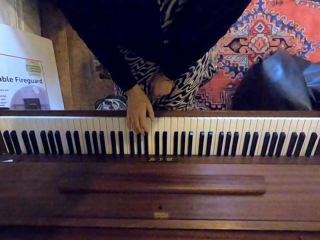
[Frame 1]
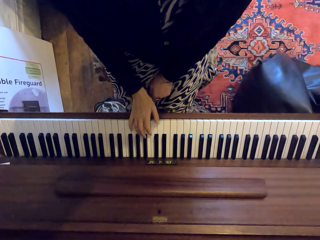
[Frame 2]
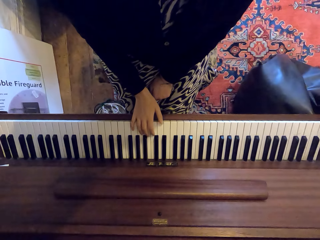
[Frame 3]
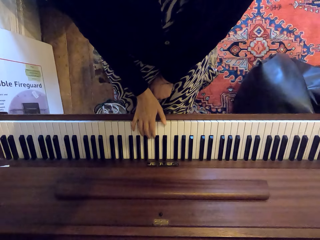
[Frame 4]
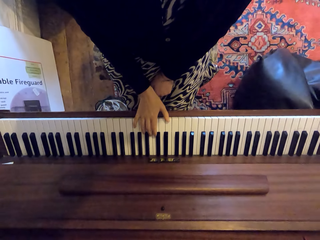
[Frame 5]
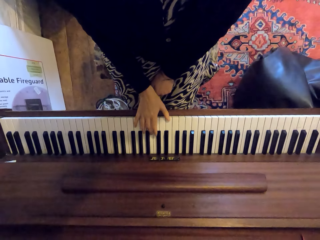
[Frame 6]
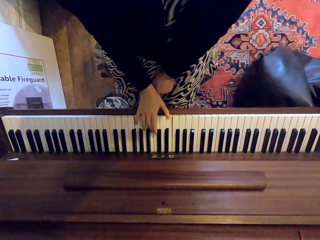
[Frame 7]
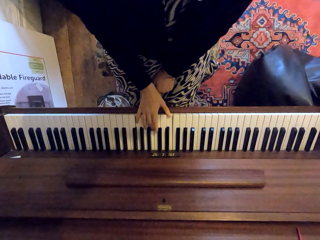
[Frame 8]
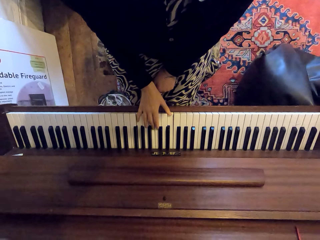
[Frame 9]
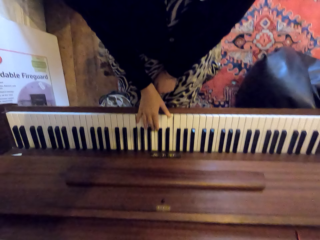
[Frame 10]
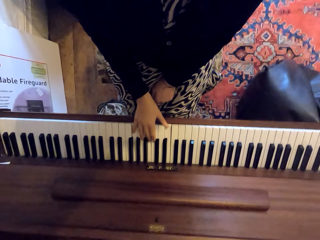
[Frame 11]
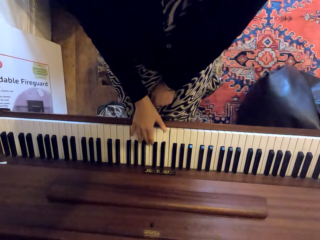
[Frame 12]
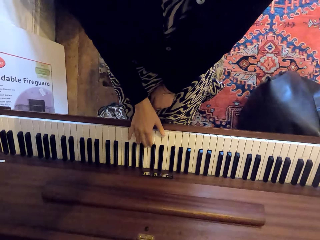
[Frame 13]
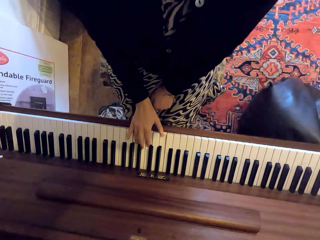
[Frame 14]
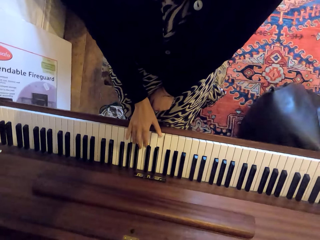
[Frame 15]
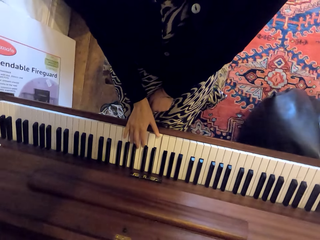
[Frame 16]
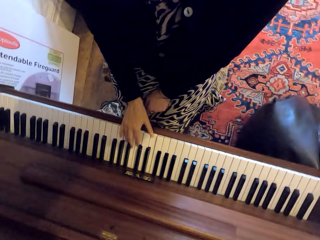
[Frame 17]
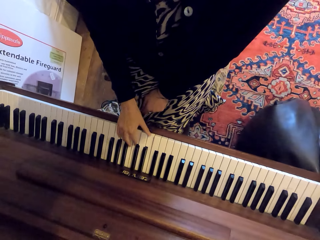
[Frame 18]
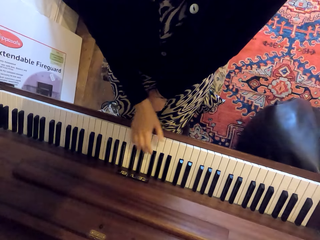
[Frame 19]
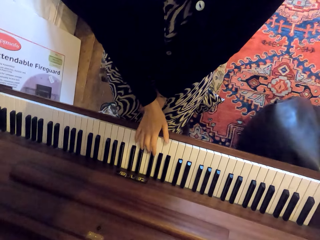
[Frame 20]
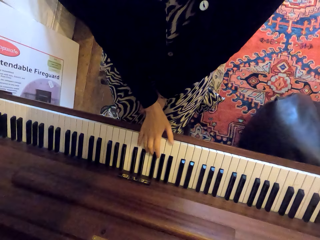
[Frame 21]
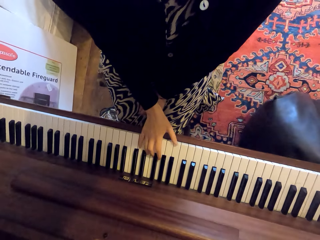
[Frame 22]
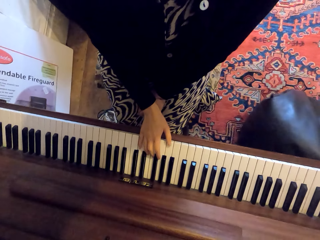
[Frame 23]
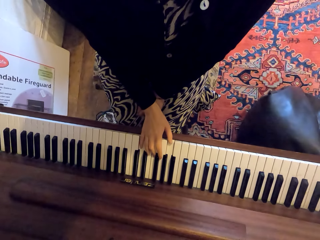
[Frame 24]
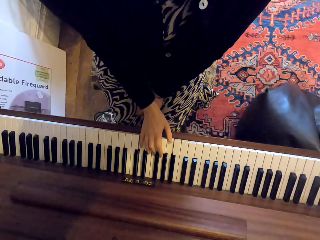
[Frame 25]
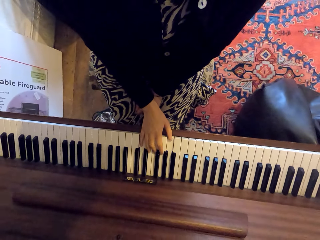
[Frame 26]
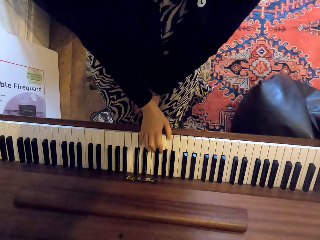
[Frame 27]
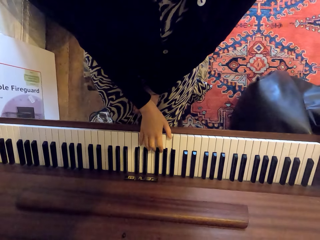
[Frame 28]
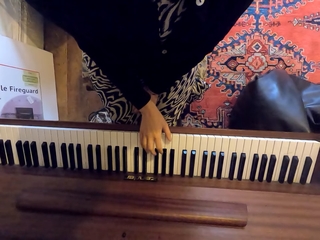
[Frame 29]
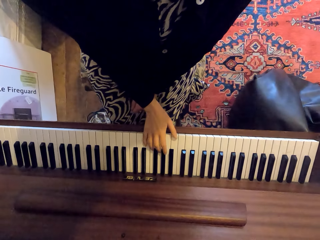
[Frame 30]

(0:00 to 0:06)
The camera wearer plays piano.

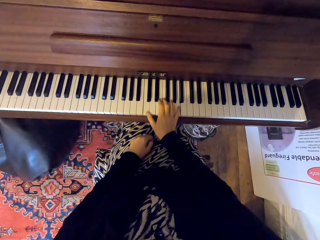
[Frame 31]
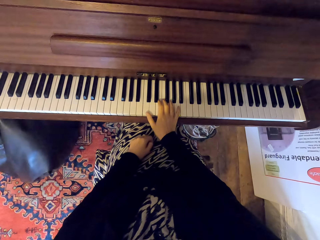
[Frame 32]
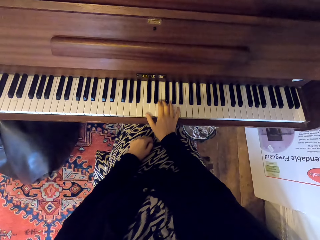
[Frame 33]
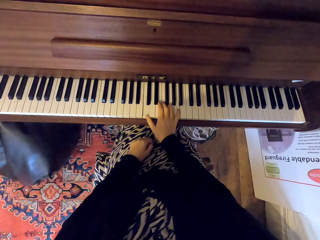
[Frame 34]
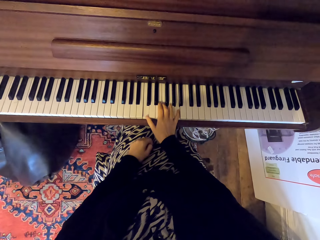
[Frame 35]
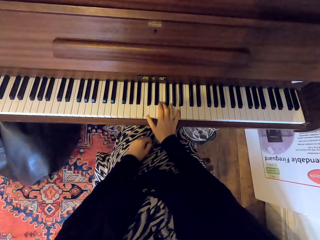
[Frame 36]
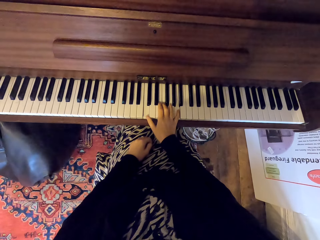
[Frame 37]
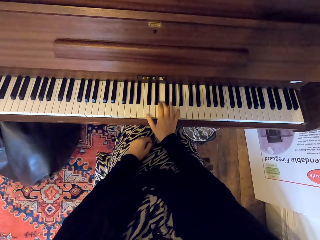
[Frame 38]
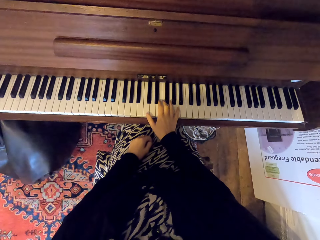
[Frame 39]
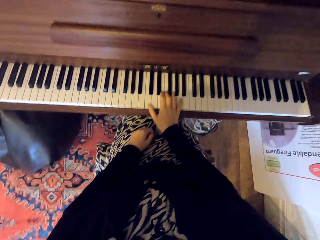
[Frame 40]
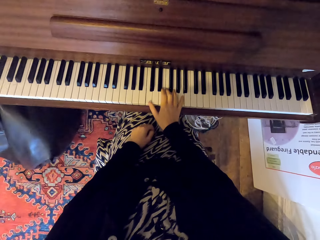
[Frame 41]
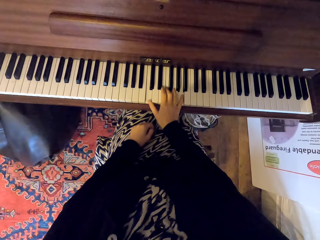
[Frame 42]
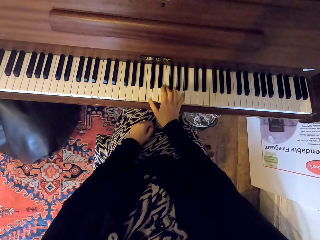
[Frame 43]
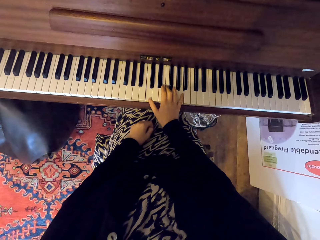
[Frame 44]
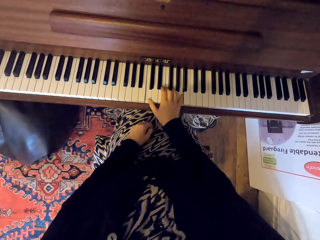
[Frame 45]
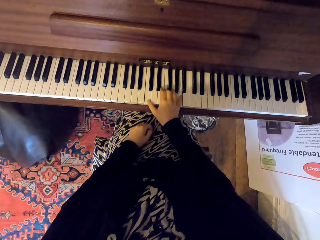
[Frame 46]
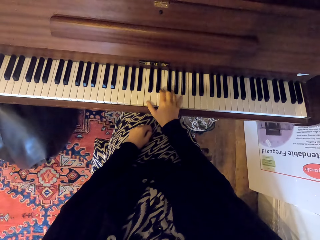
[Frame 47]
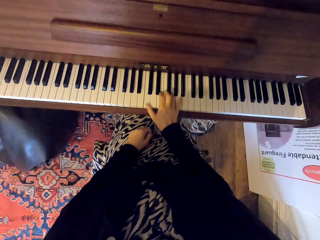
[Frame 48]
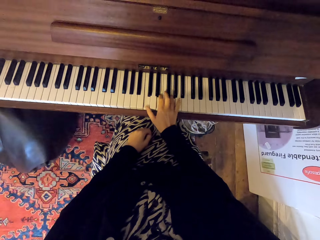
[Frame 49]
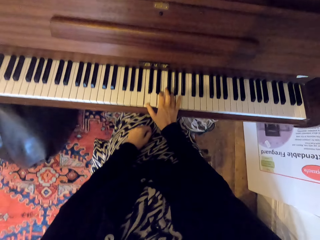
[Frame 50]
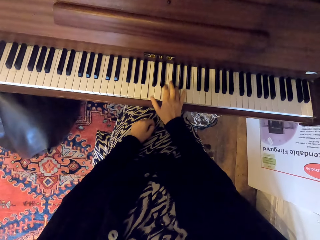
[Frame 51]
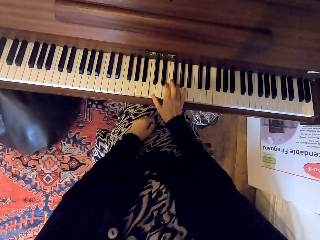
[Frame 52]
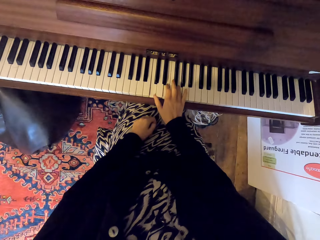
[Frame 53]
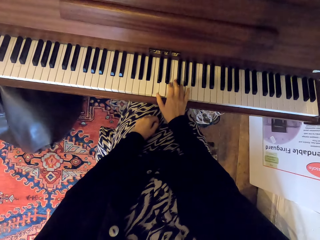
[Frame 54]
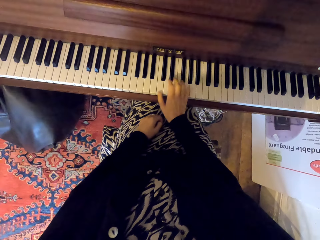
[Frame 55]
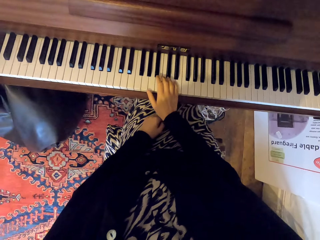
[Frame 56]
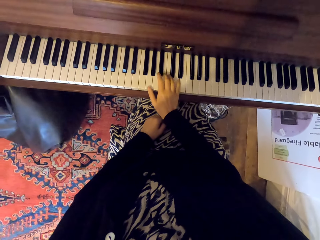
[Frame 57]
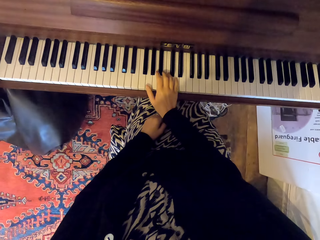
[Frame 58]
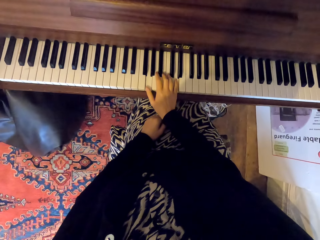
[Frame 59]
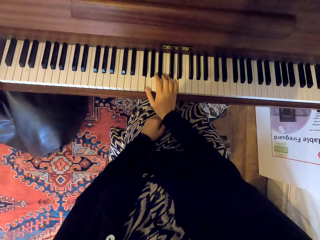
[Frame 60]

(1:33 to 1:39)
The camera wearer plays piano.

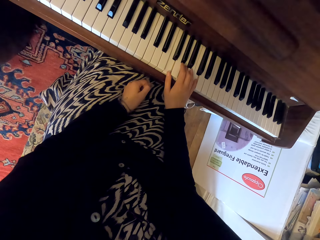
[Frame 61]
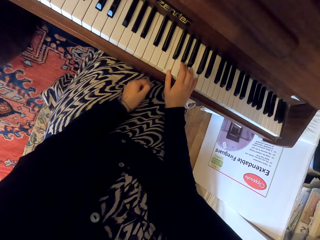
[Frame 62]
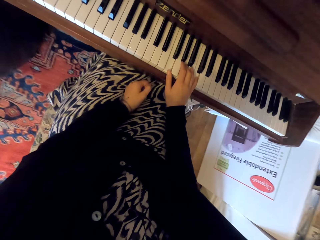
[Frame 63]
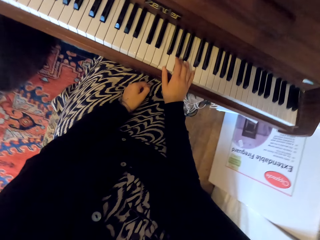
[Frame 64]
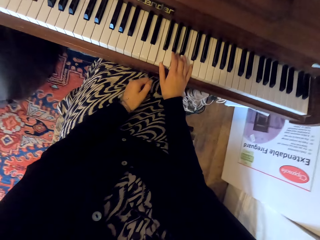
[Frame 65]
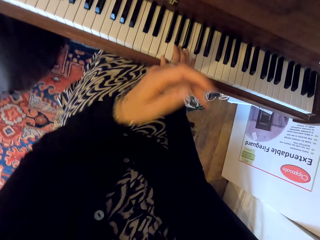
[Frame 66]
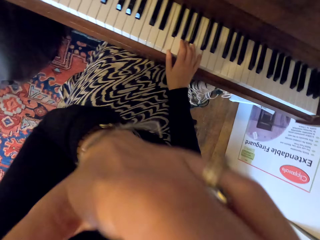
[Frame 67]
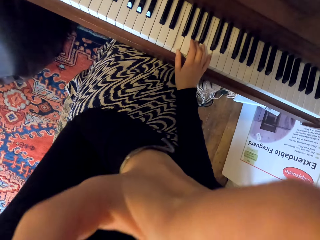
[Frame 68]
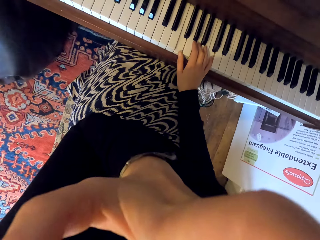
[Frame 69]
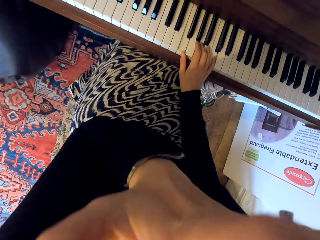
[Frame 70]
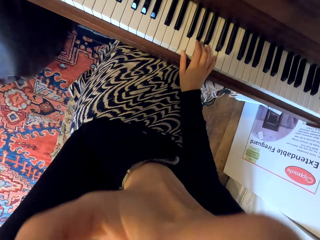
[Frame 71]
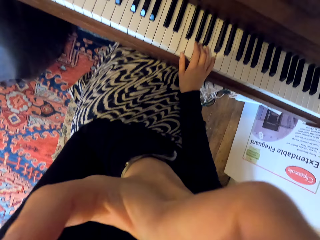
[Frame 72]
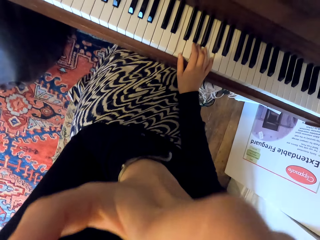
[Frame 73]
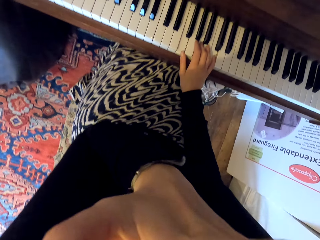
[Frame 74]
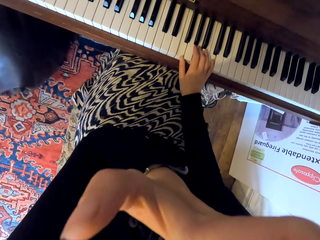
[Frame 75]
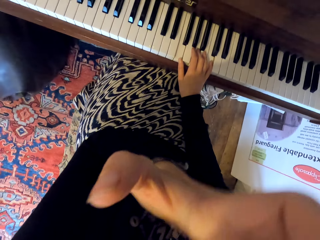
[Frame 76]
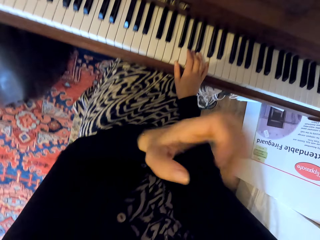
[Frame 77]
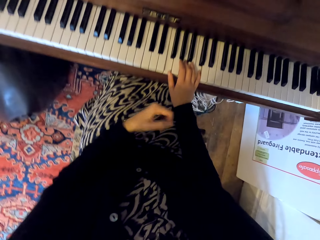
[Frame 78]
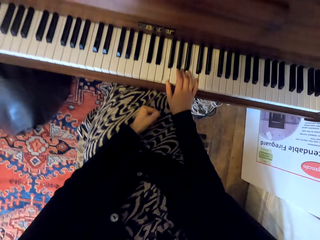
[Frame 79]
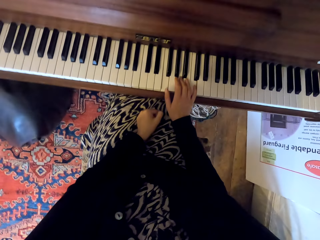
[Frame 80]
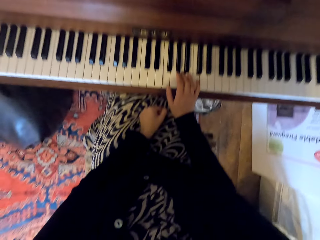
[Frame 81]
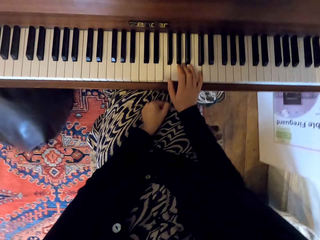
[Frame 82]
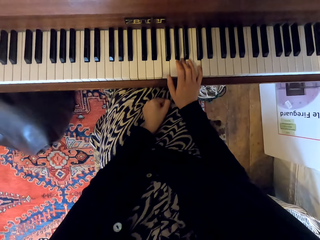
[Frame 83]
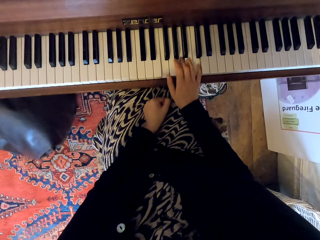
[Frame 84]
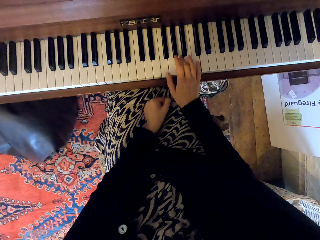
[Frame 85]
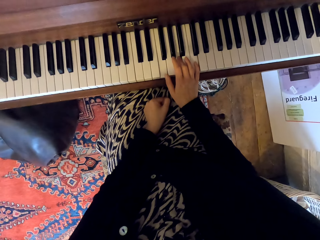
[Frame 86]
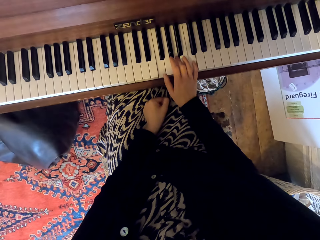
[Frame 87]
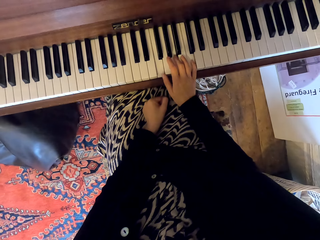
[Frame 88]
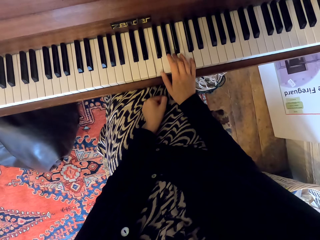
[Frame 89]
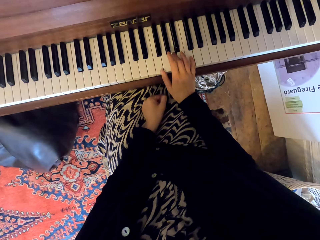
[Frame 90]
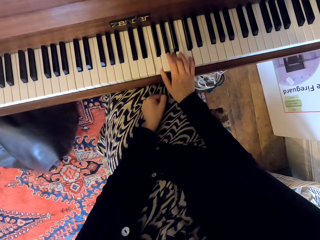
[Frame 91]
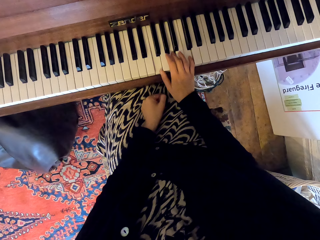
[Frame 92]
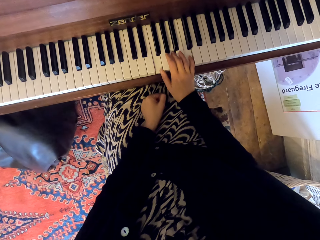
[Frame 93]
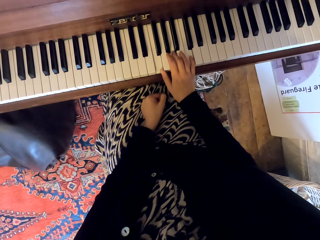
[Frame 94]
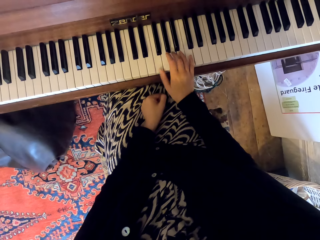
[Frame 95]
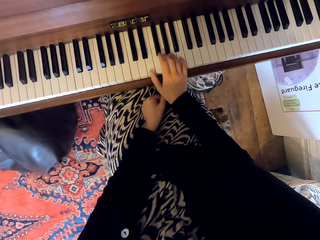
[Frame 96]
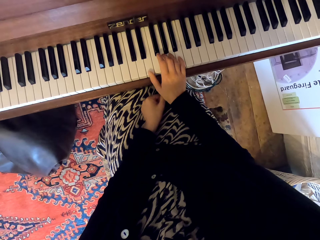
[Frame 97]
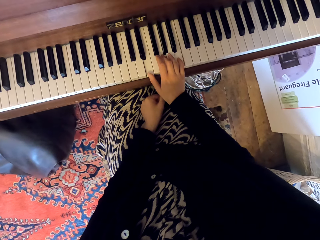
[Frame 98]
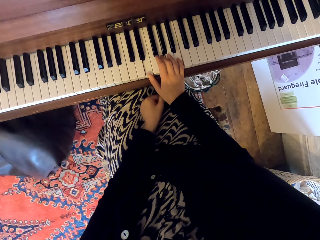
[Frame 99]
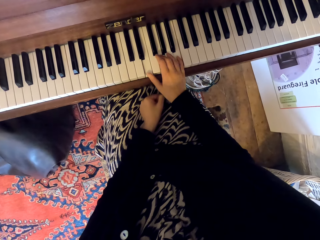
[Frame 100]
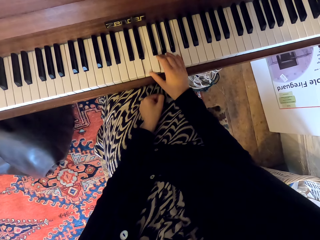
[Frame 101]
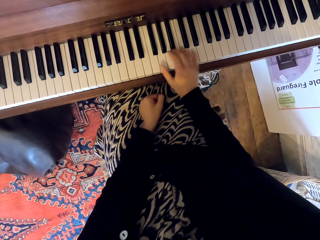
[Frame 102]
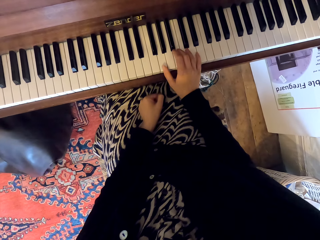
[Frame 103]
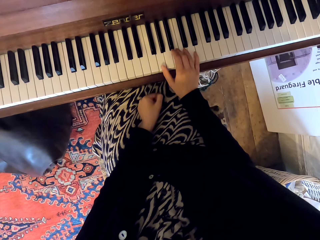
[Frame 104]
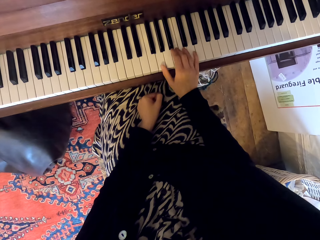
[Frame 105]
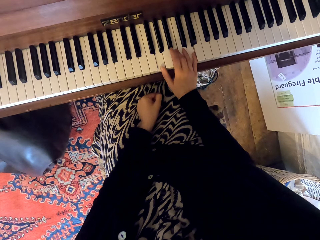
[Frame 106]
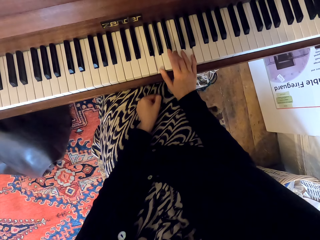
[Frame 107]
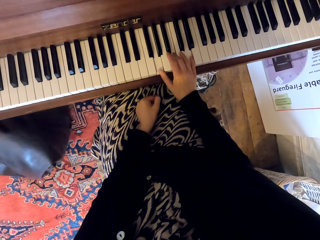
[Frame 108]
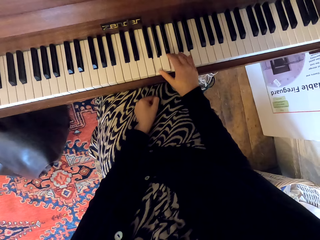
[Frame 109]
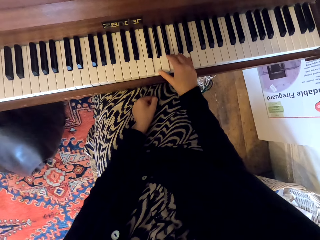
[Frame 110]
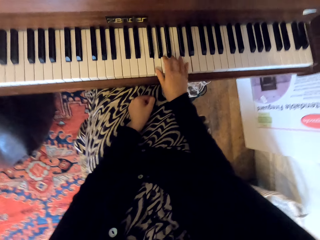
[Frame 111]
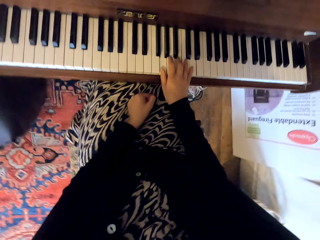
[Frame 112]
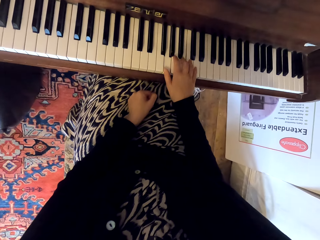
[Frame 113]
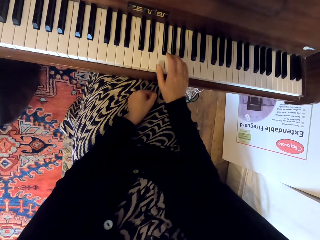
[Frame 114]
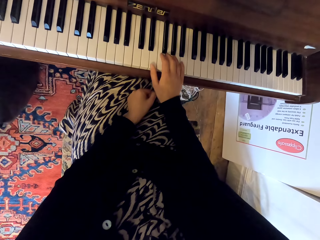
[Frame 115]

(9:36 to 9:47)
The camera wearer moves the hand to the head. They touch the face. They drop the hand. They play piano.
